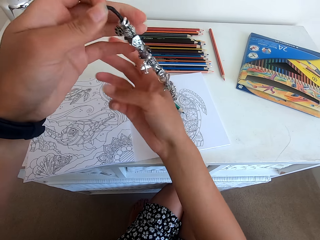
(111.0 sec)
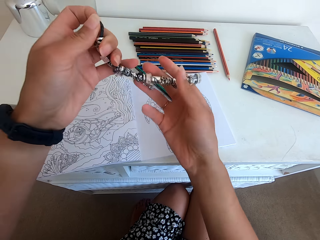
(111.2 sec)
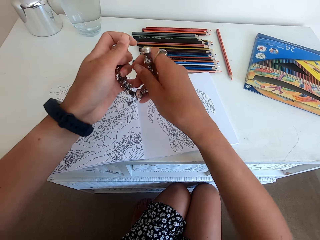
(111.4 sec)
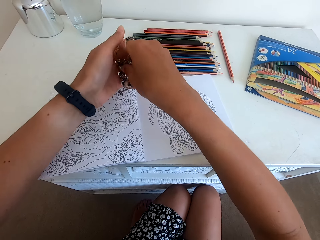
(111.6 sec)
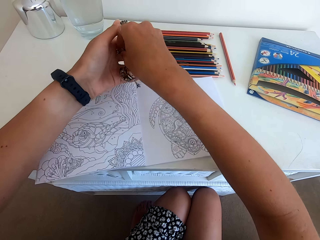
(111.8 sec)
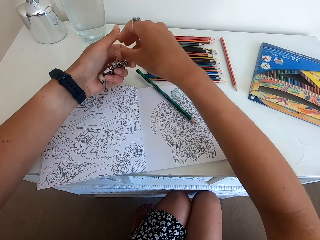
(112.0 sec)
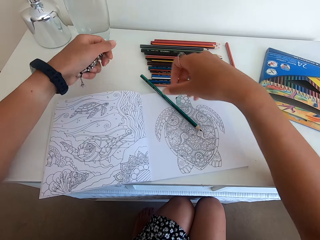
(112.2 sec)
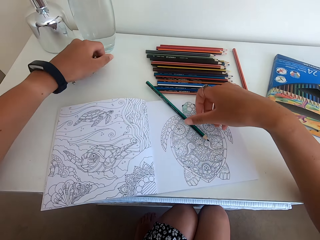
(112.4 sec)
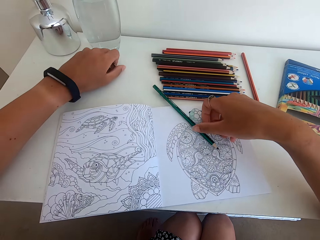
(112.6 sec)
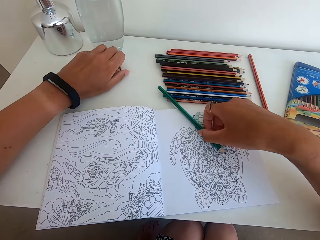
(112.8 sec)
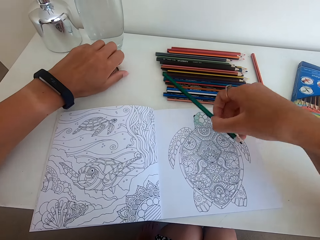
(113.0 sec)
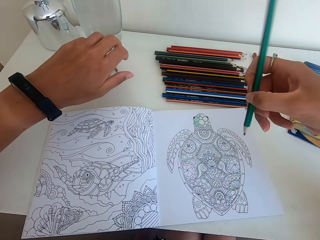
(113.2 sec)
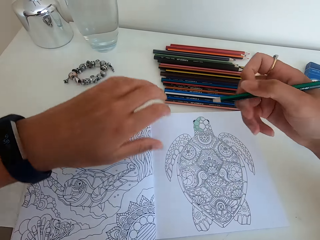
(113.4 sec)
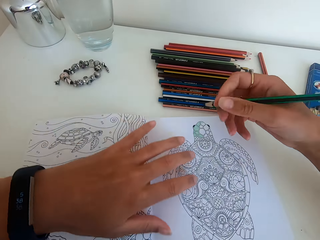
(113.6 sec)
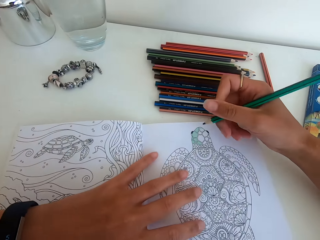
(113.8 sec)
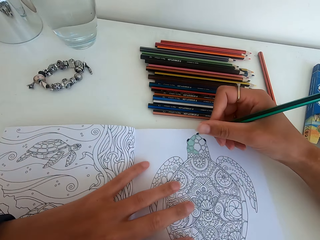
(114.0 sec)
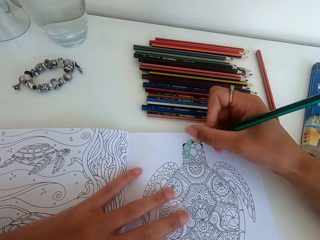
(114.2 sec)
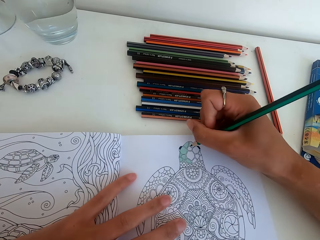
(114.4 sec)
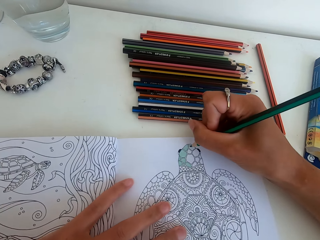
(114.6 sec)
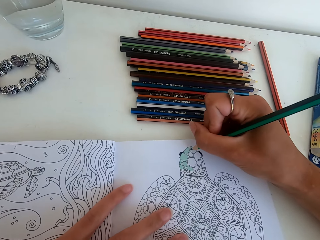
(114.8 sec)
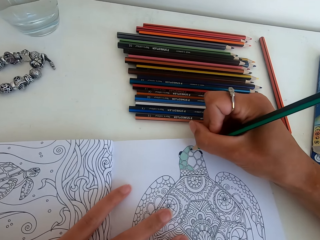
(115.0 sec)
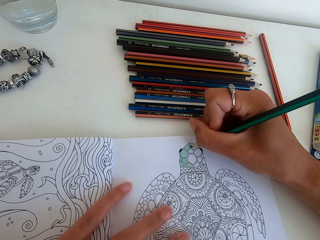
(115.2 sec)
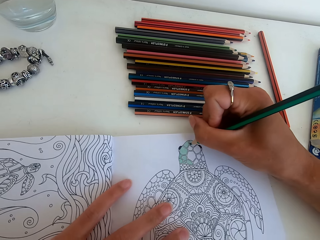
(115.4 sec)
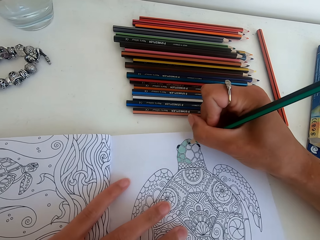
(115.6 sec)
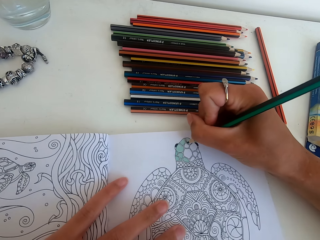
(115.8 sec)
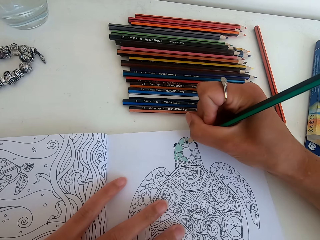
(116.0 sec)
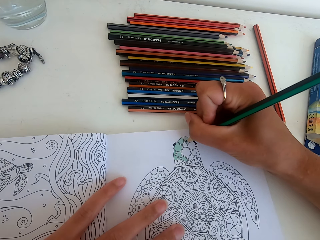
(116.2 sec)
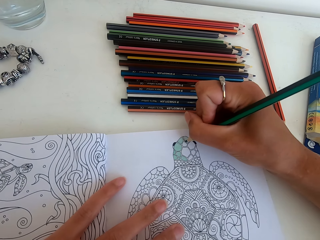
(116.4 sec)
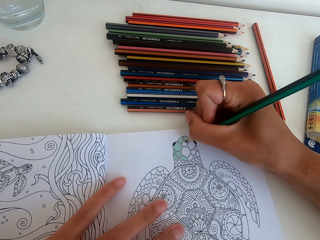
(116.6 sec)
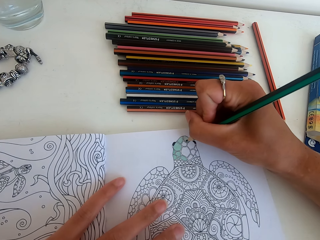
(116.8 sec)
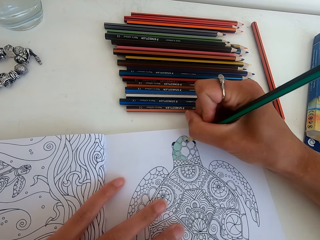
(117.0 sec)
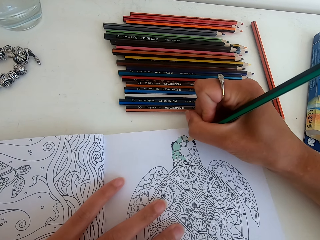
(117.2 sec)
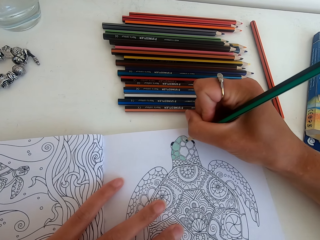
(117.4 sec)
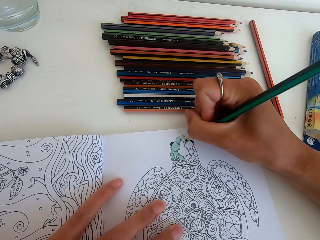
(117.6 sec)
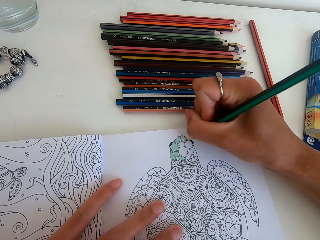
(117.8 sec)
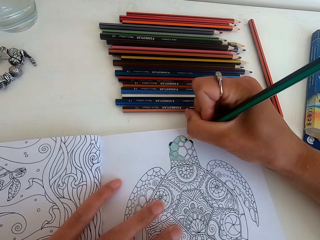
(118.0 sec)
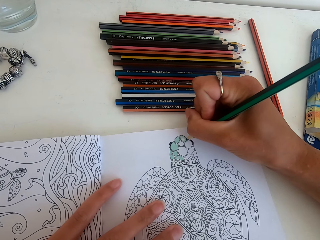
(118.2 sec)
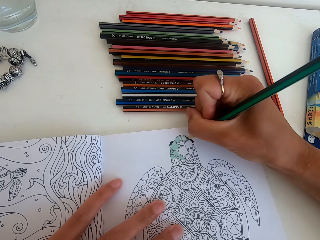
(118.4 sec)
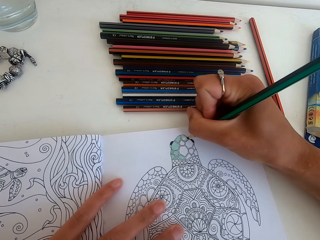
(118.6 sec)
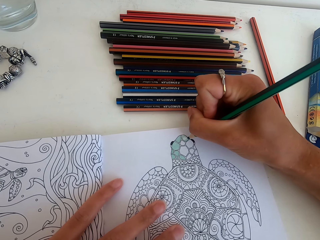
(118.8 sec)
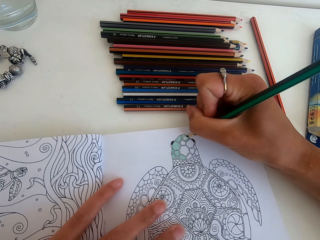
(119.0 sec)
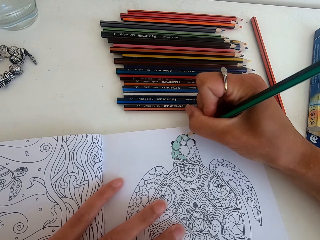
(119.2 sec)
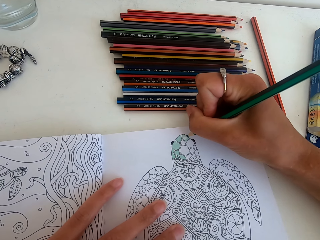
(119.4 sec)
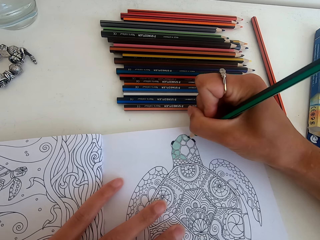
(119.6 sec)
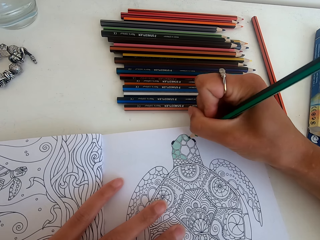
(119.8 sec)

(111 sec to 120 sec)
The camera wearer removes the bracelet. They put the bangle on the table. They pick the color from the table. They color the picture.

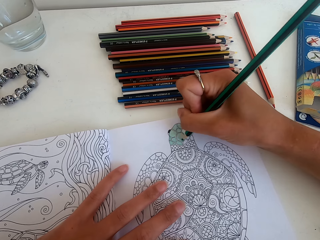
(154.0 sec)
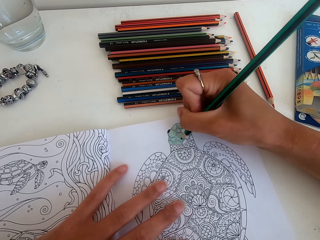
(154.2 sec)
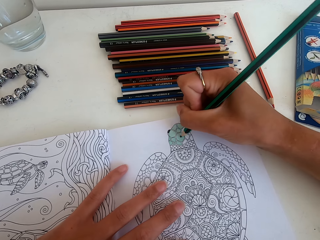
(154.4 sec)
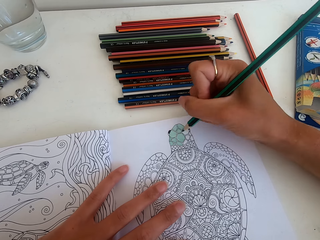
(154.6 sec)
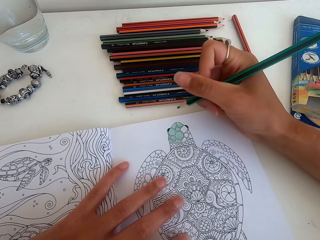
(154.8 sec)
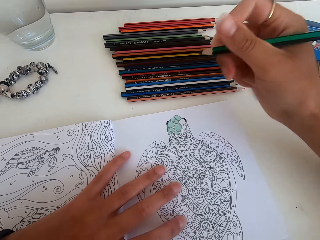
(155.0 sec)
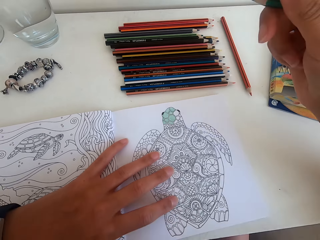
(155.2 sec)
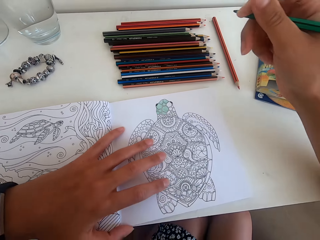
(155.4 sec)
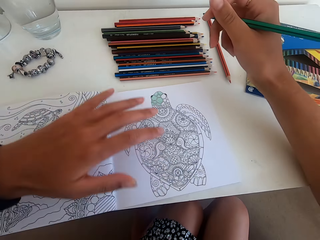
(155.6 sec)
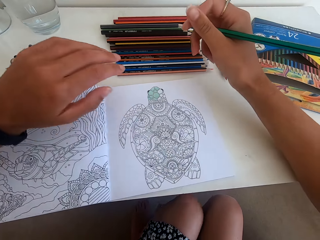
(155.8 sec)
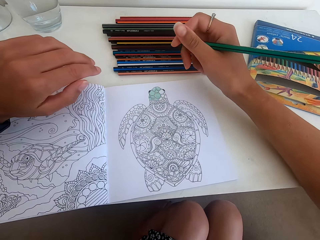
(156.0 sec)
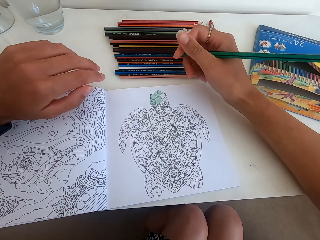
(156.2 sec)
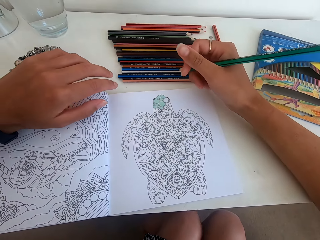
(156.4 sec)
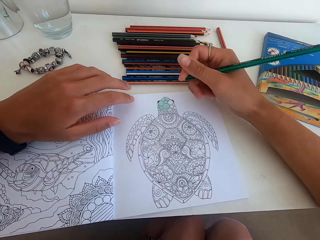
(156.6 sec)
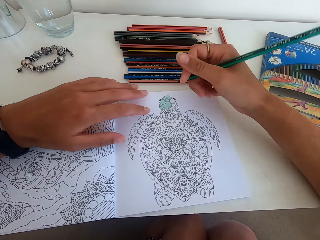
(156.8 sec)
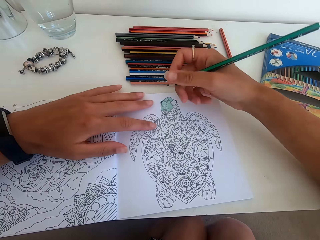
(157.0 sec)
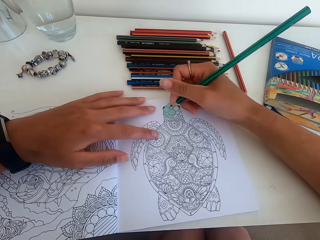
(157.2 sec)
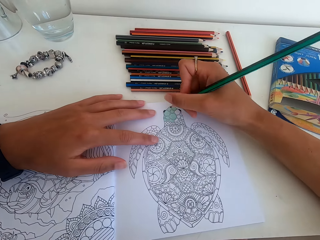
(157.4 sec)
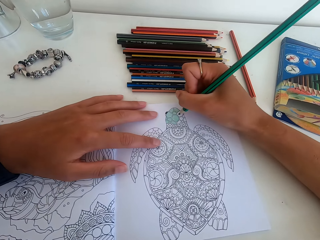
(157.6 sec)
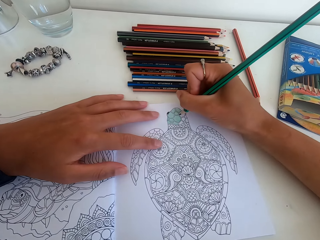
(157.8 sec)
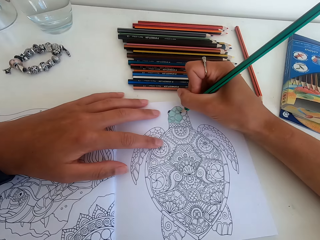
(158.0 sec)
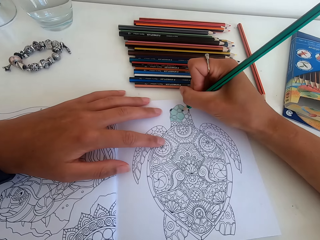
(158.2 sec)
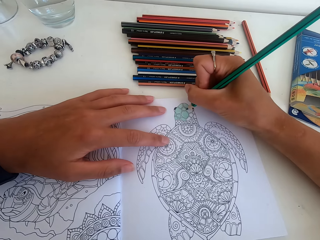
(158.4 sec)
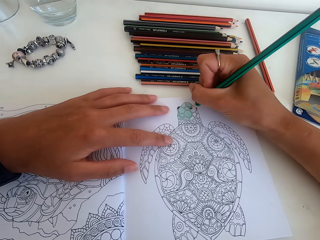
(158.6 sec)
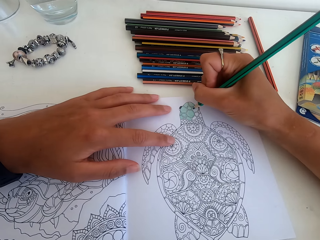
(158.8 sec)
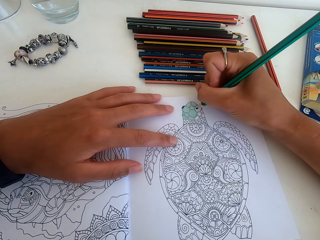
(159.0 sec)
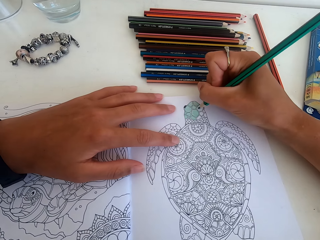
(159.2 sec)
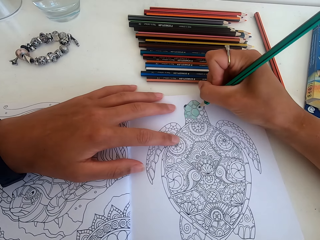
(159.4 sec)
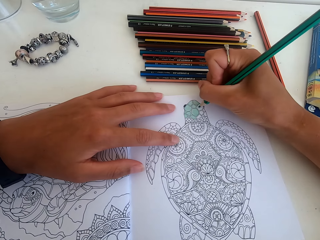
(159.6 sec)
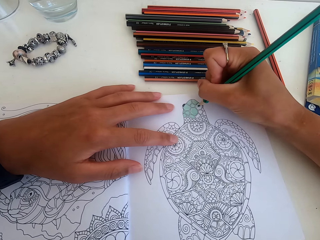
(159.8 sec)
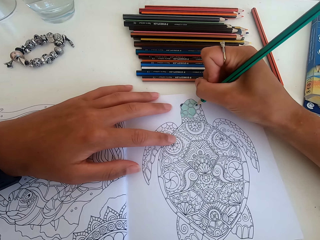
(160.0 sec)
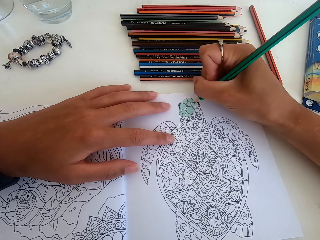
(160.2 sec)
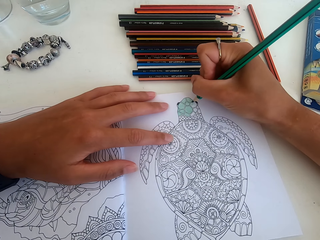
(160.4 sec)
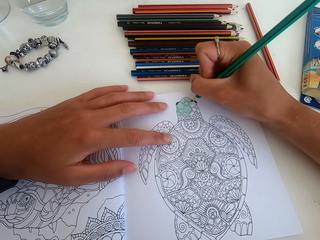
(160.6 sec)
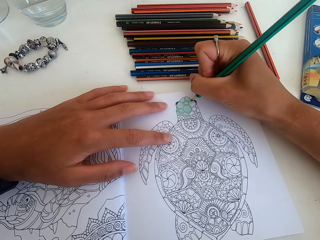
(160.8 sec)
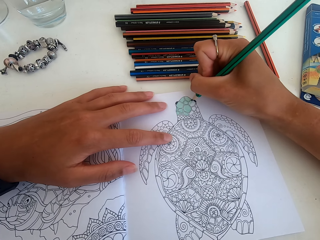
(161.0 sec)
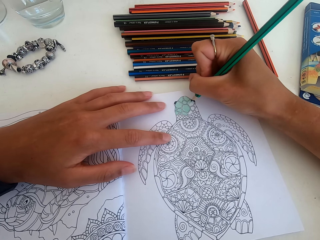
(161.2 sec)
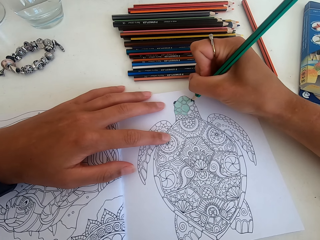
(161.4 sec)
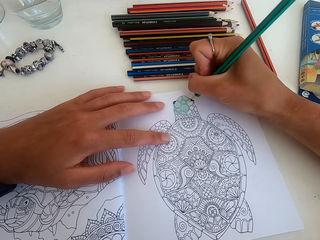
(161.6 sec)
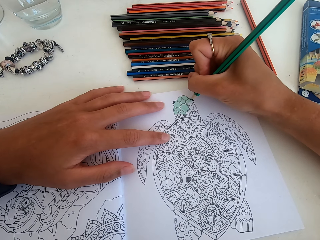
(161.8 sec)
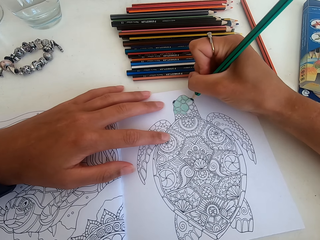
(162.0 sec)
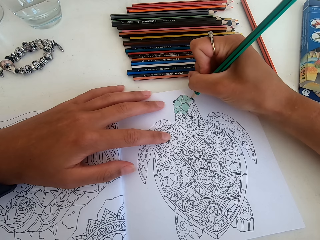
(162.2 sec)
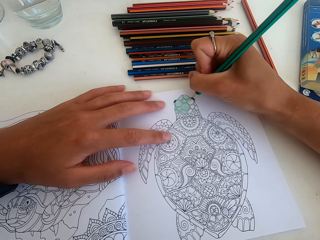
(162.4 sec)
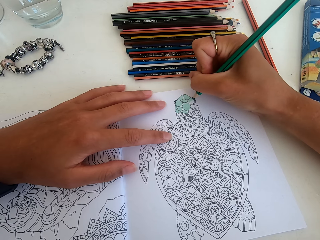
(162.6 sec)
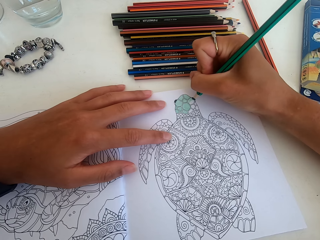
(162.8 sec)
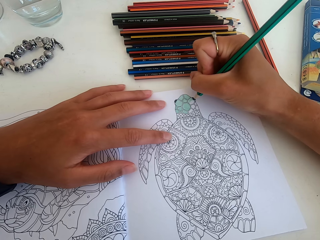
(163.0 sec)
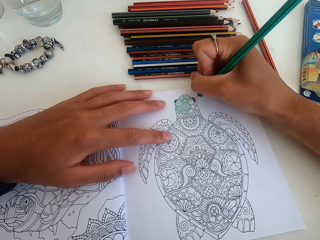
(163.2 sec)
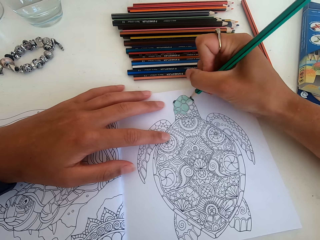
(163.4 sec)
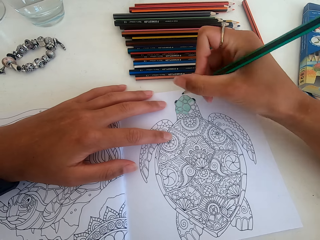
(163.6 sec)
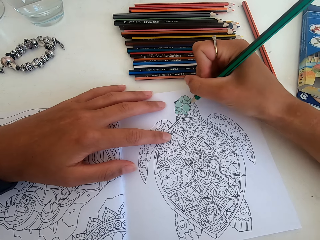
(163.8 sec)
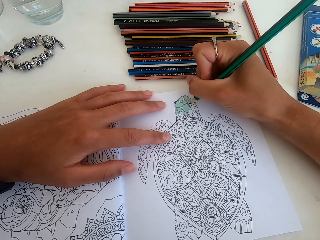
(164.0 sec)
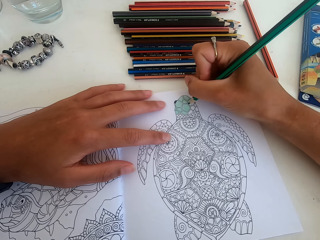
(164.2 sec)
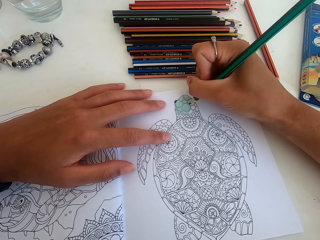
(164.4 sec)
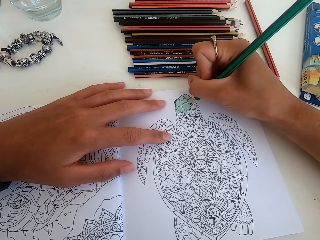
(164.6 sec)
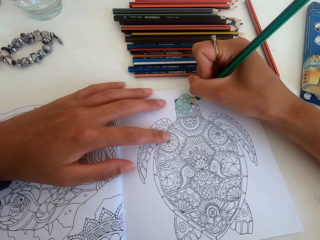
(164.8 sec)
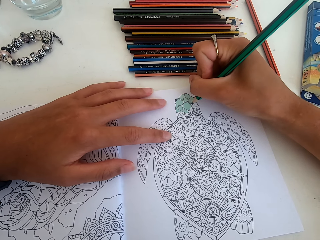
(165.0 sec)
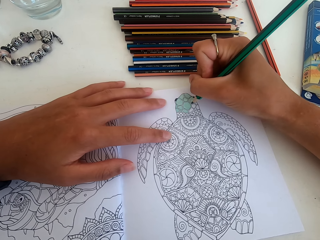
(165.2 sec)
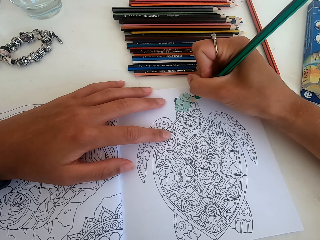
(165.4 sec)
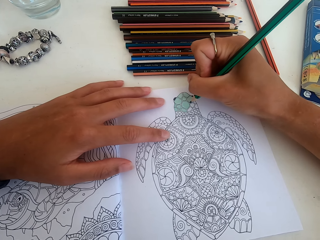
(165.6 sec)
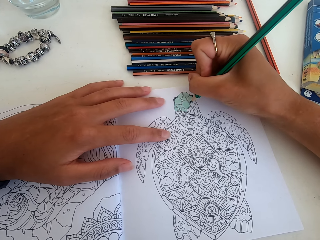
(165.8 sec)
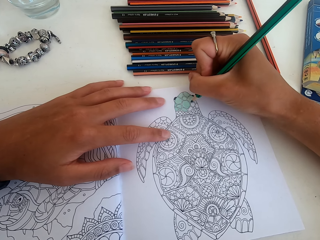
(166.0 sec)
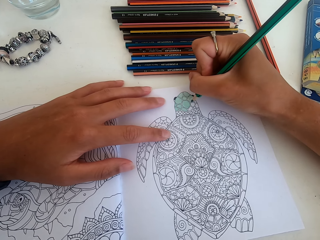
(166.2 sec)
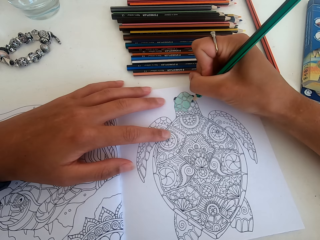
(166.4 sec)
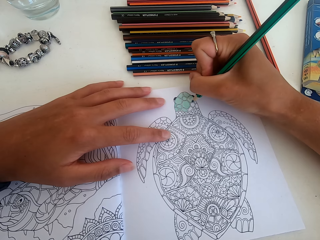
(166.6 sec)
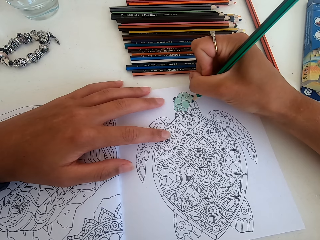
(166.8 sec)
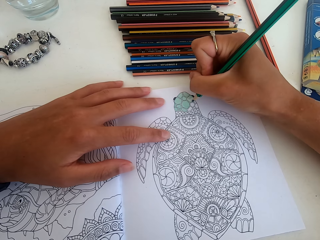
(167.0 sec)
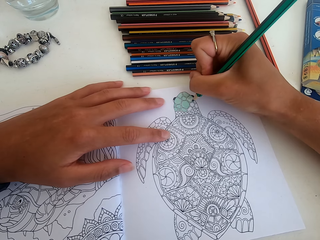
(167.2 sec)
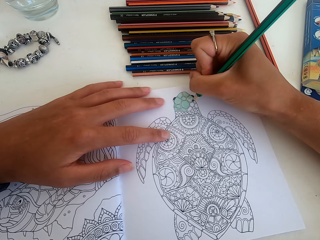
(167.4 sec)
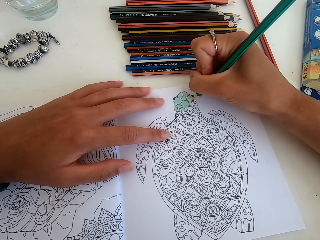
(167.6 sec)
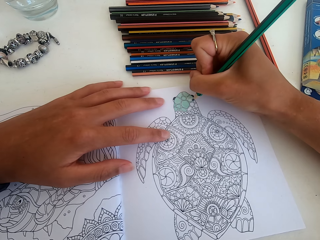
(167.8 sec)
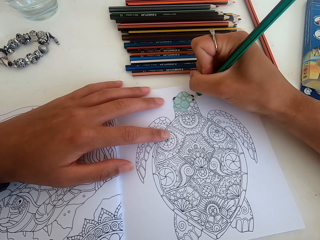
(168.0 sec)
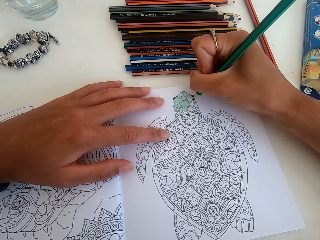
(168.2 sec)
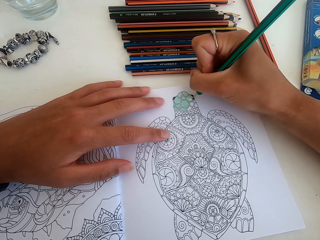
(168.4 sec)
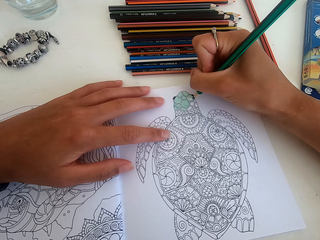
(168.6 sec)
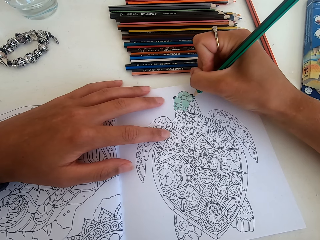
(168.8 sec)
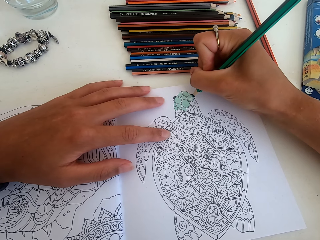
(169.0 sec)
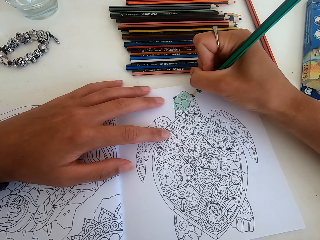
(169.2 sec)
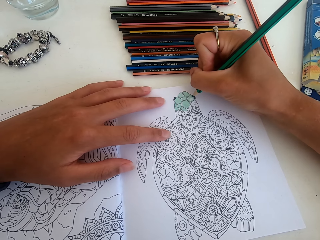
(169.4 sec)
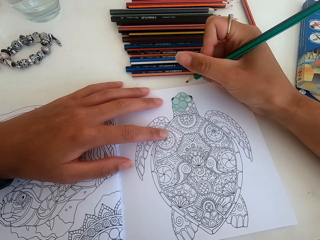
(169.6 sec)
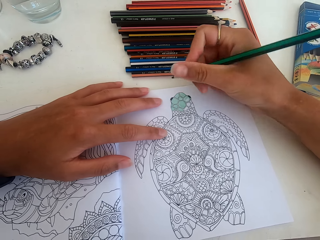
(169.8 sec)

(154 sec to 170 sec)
The camera wearer lifts the hand up. They color the picture.
